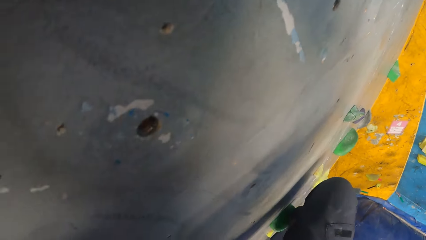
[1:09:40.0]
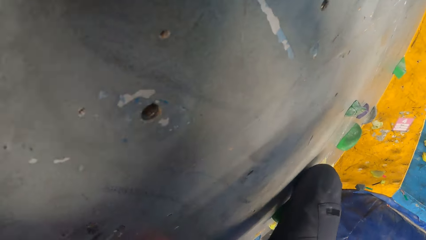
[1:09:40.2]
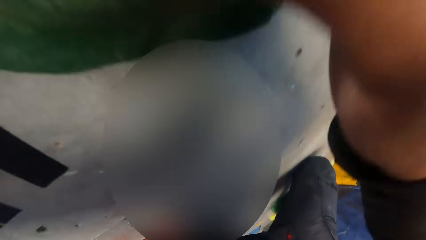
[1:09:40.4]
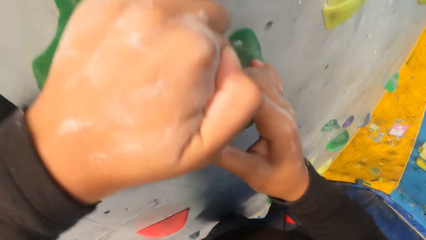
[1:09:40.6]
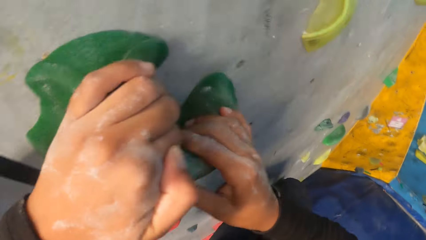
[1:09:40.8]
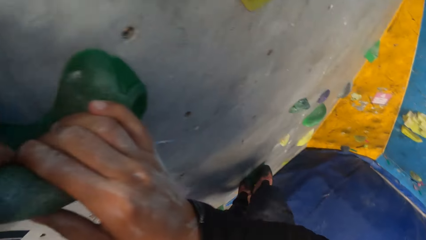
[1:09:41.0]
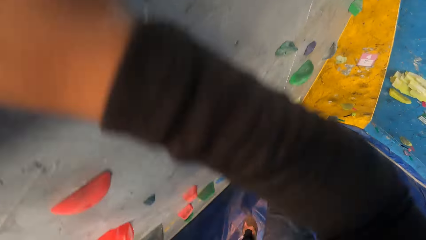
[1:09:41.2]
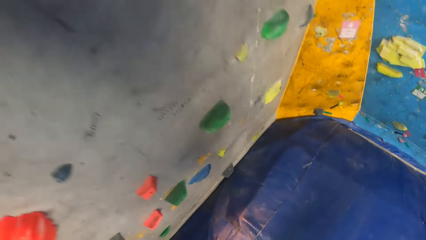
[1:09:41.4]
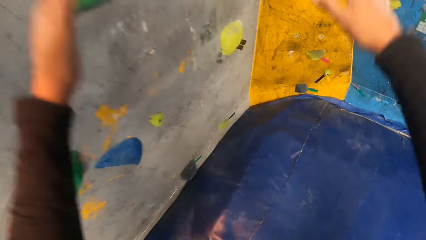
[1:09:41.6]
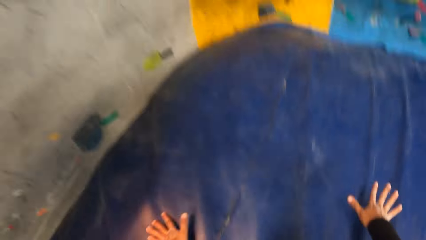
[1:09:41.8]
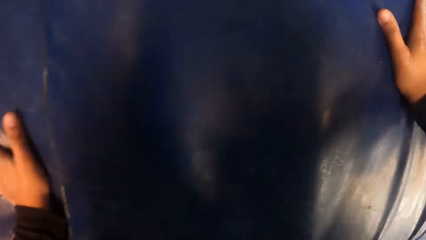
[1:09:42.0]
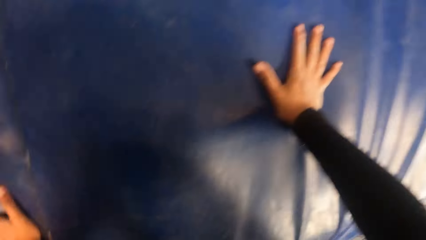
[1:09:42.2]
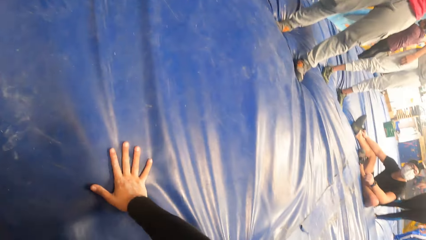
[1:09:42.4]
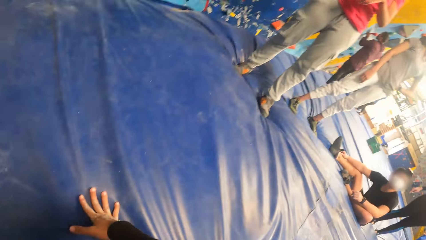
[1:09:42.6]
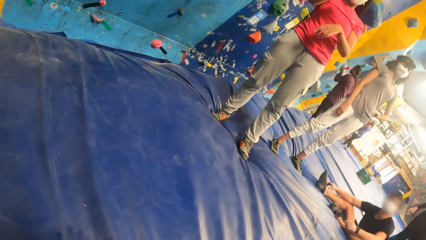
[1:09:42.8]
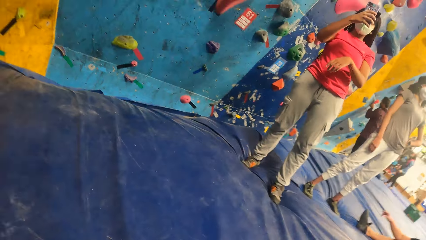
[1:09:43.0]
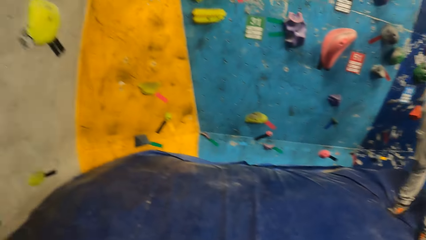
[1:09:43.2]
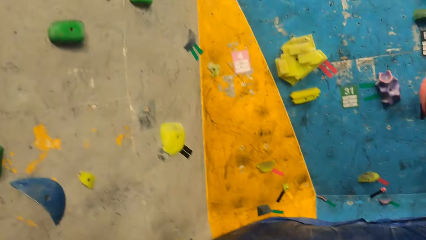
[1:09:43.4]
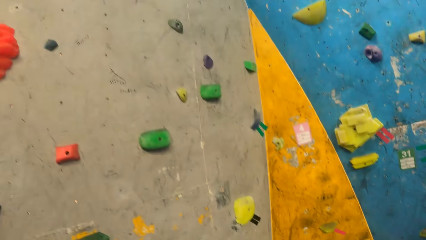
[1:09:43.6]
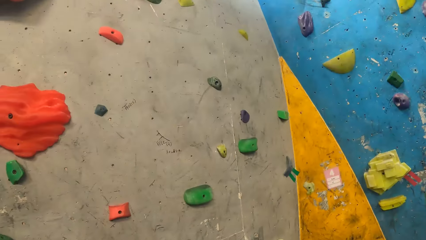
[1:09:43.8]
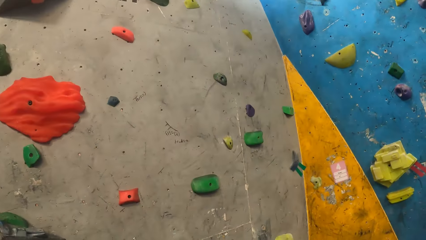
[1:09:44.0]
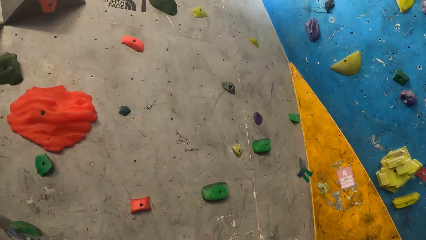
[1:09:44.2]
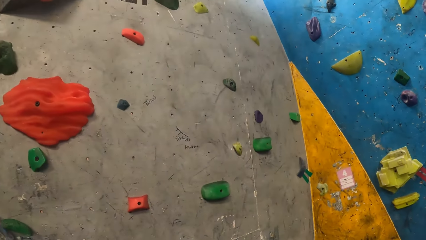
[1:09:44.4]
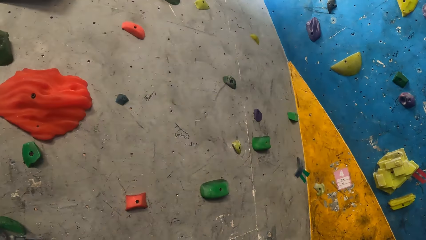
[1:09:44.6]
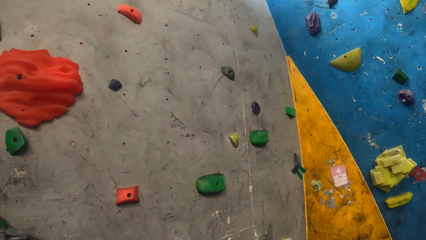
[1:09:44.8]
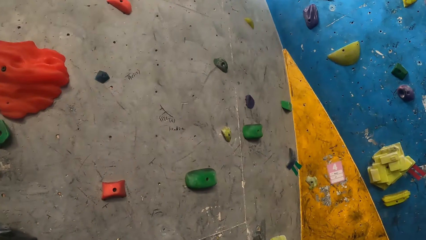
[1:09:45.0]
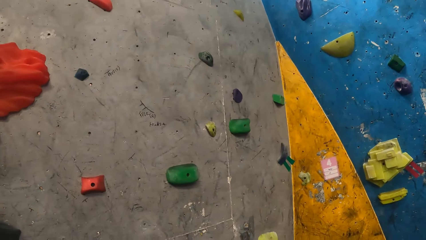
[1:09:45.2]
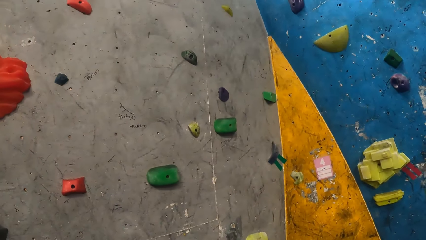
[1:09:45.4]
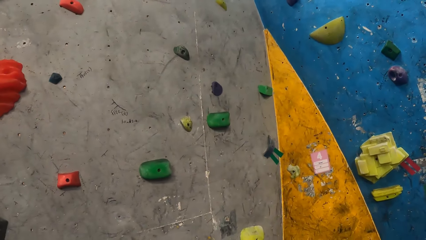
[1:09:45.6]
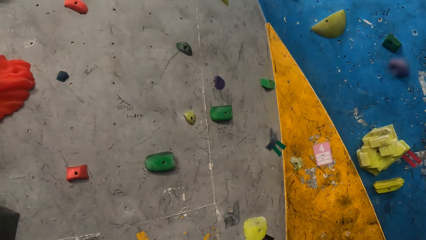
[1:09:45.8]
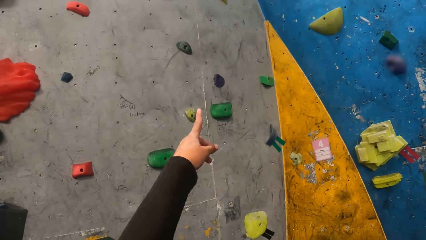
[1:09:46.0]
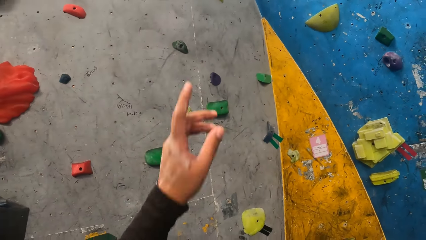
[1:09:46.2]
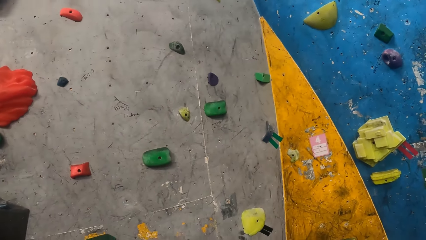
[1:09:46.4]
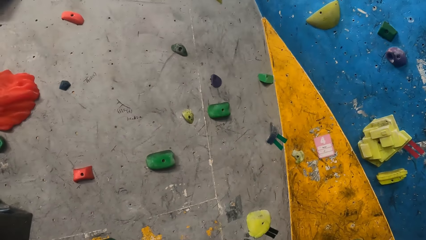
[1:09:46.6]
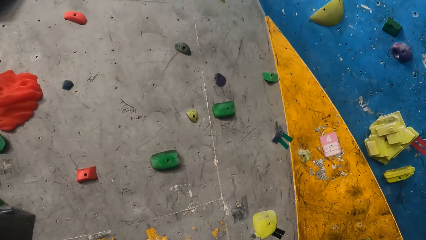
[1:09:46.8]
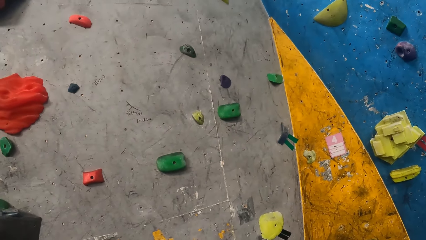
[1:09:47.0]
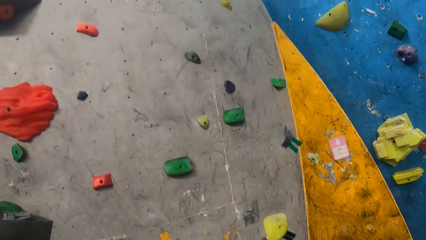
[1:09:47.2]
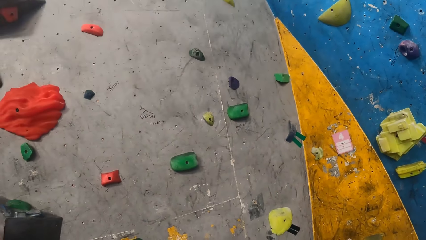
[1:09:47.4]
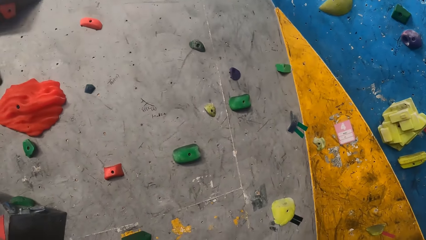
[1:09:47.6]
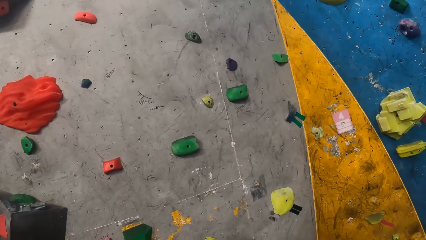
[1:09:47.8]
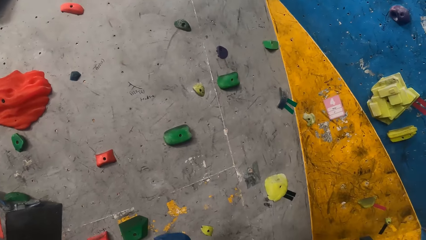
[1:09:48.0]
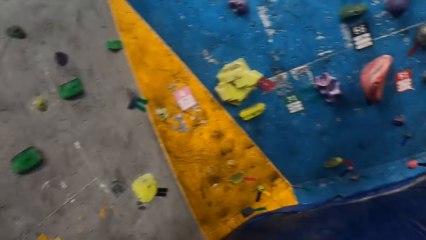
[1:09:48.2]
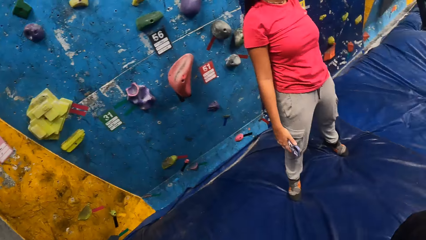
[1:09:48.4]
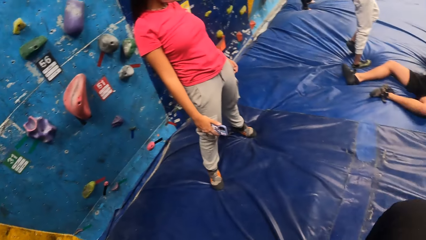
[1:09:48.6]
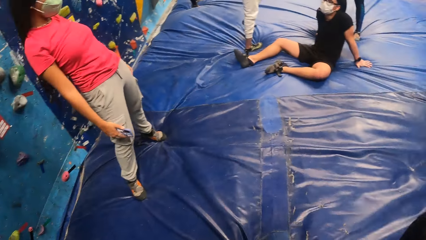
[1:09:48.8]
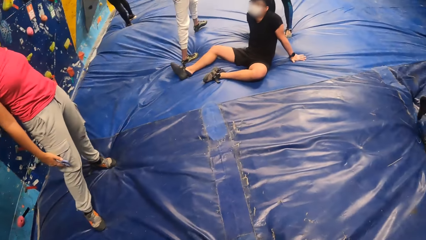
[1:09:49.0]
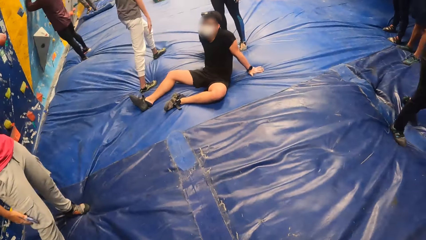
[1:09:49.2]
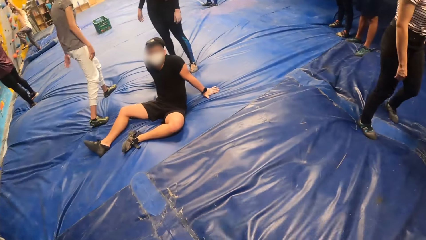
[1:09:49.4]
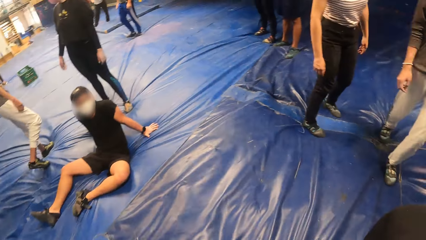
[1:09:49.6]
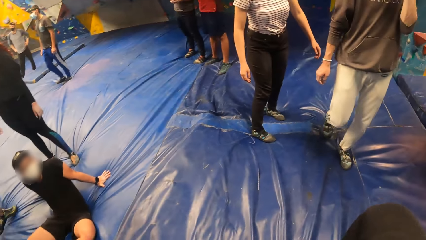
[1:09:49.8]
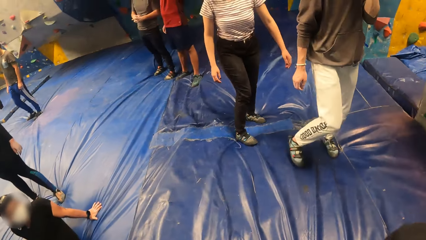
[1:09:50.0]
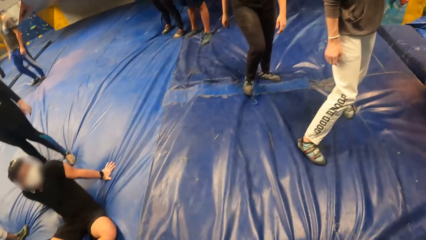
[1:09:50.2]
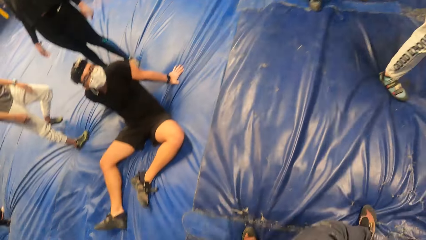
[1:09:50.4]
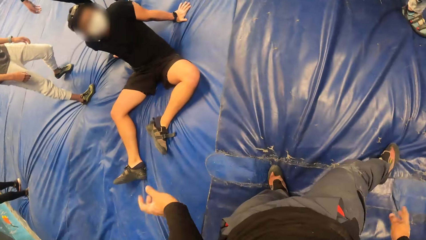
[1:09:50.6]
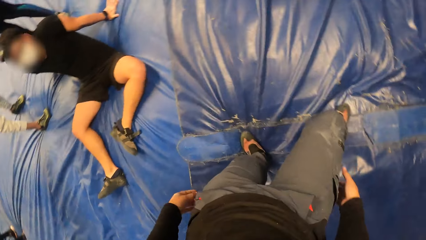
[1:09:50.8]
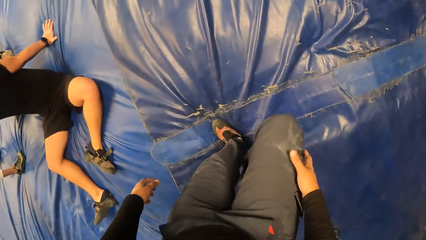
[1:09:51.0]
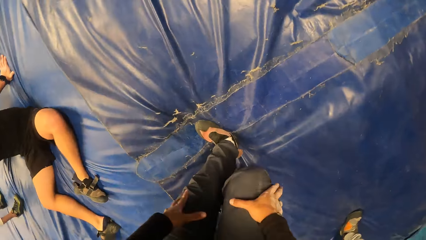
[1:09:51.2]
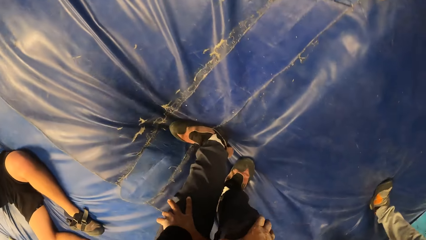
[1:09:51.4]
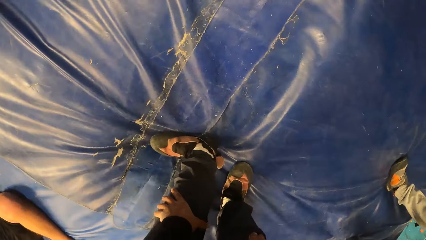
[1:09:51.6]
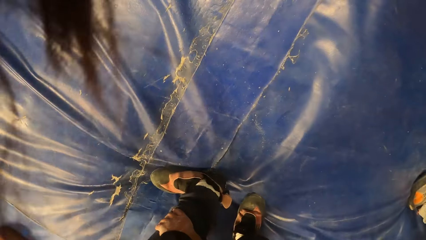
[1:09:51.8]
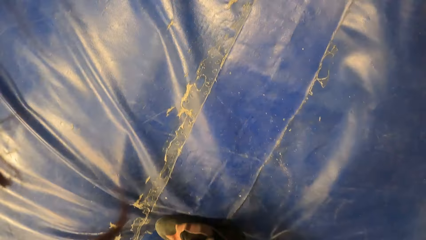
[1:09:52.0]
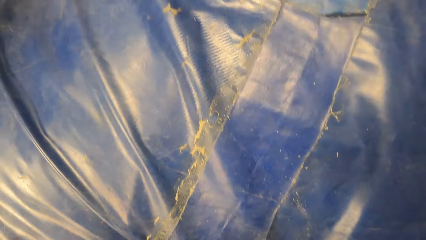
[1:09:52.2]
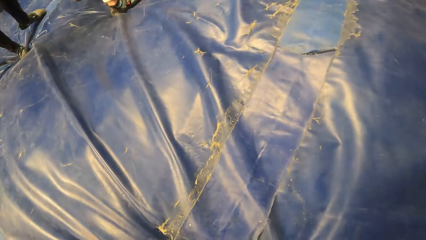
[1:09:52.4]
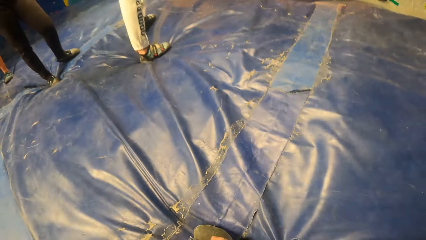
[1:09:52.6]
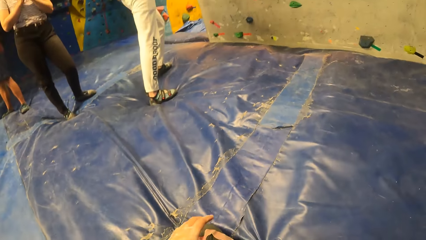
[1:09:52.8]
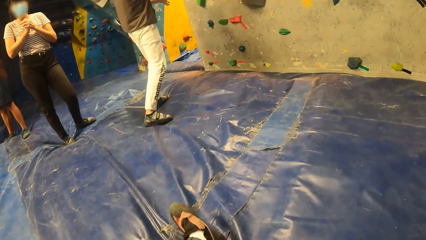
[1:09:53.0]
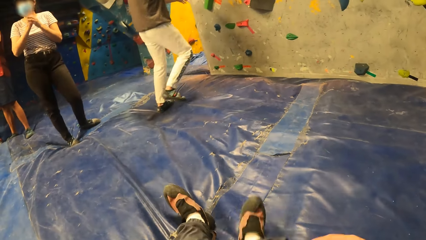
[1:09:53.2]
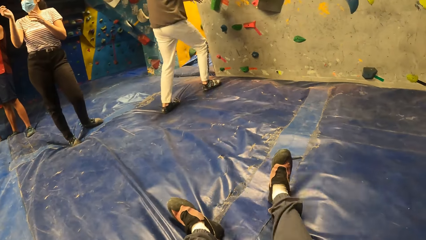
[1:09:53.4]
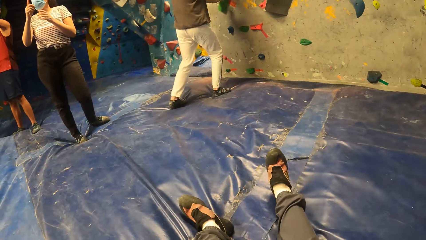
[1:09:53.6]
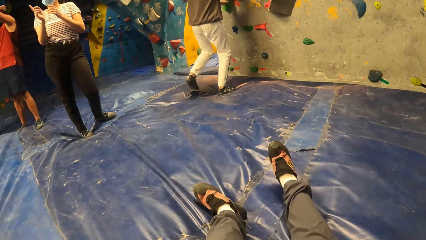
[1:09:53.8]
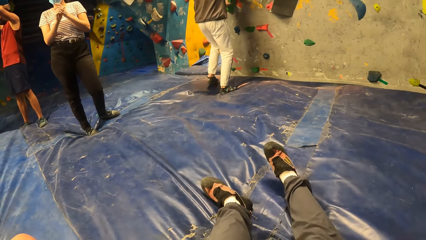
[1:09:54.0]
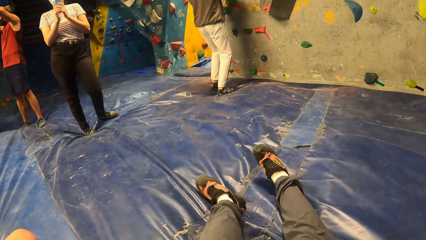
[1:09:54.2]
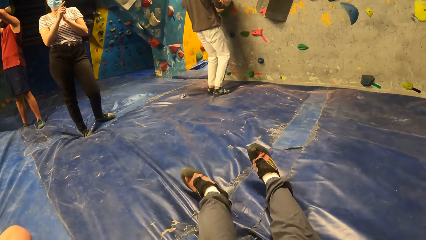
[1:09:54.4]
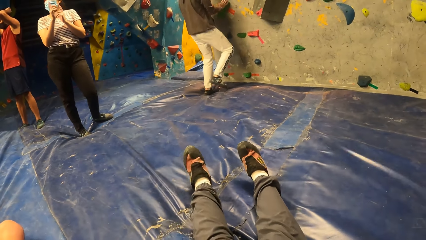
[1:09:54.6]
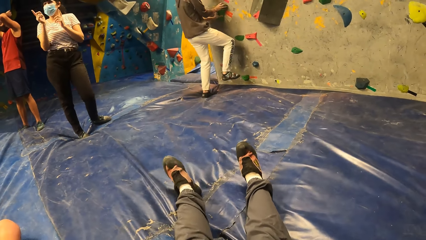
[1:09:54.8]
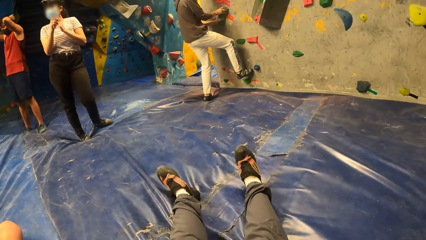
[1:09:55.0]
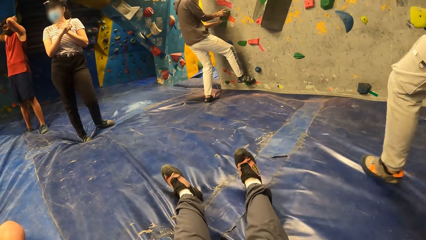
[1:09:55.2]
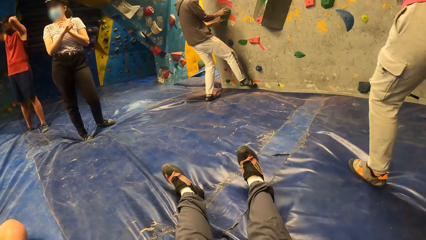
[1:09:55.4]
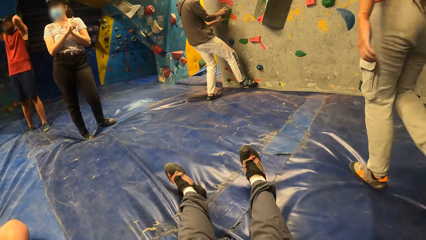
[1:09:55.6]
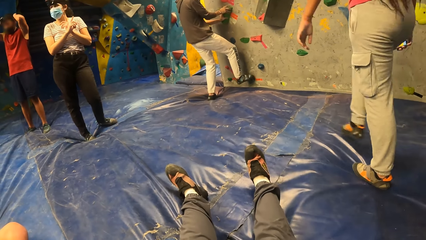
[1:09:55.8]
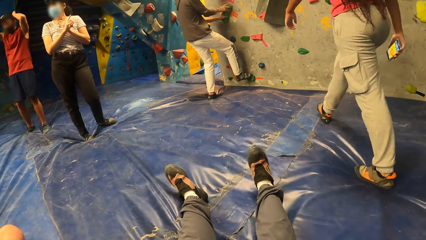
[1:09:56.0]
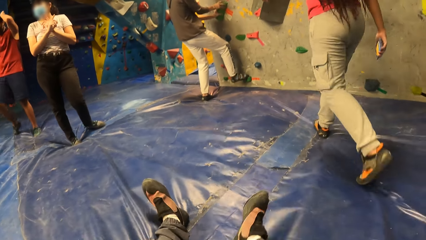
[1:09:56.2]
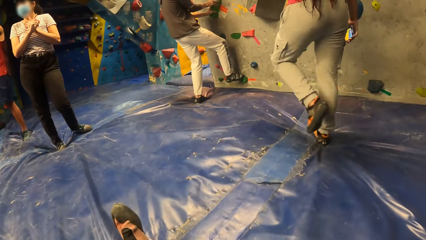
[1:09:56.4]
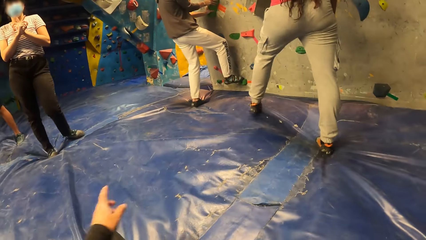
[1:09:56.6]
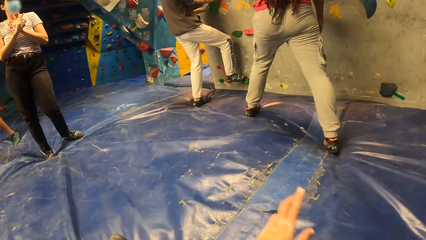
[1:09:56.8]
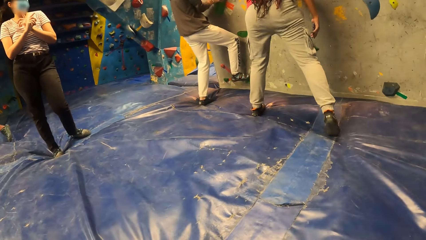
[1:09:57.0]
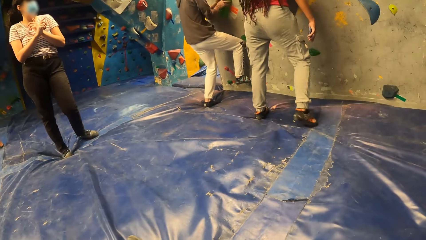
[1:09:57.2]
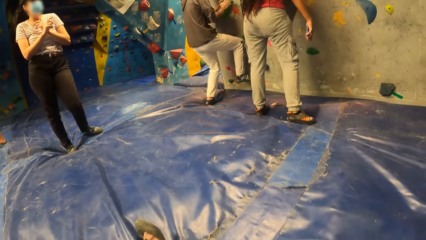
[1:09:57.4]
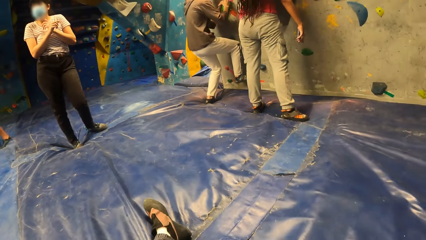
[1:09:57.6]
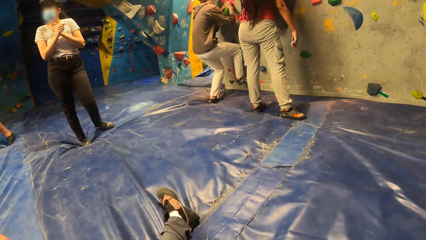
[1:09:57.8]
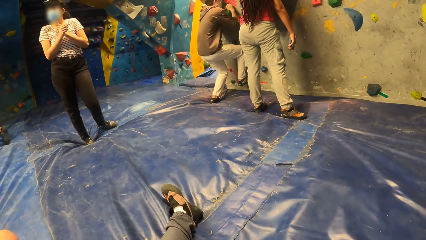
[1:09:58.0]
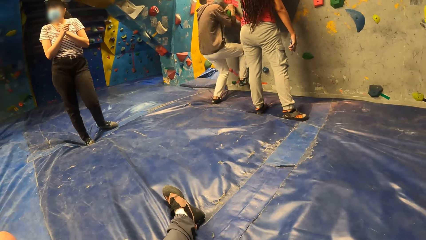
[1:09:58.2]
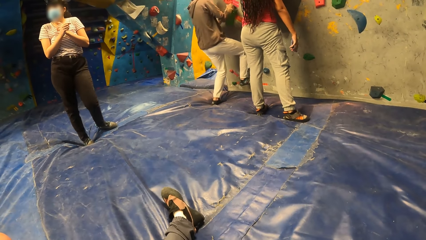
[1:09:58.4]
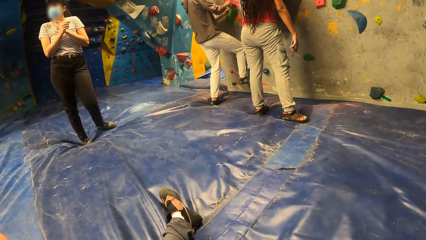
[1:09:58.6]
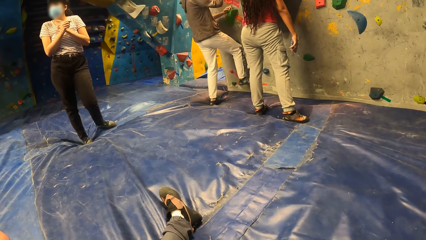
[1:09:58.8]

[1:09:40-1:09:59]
The camera wearer jumps down onto the landing foam. She points at the wall with her left hand. She converses. She sits on the foam landing. A man holds a support on the wall with both hands. The man places his right foot on a rock on the wall.
